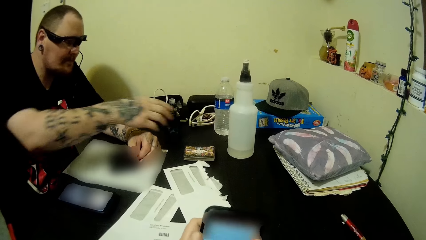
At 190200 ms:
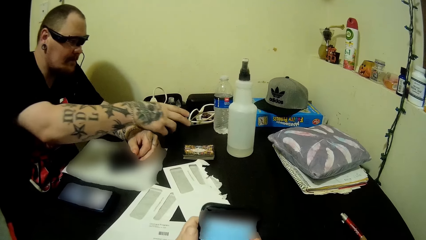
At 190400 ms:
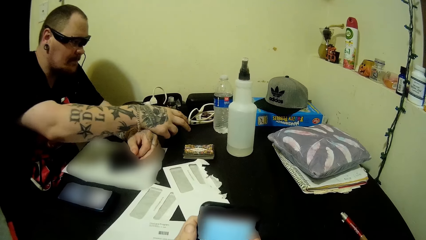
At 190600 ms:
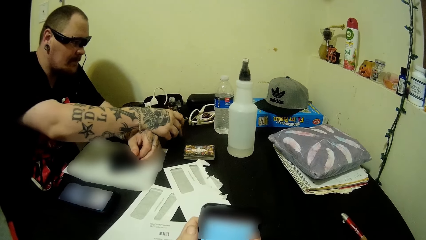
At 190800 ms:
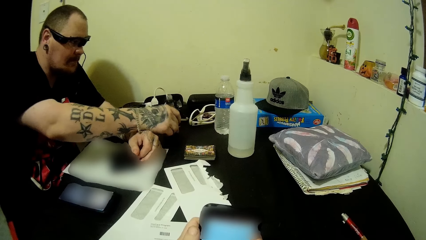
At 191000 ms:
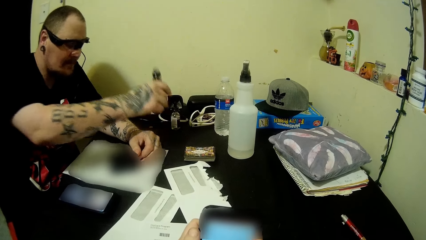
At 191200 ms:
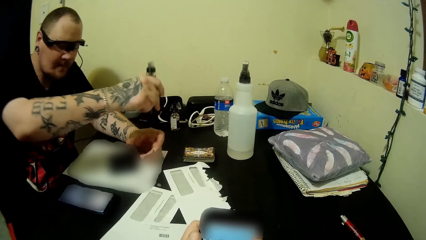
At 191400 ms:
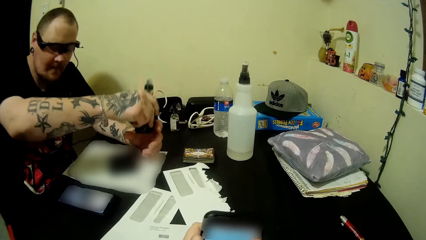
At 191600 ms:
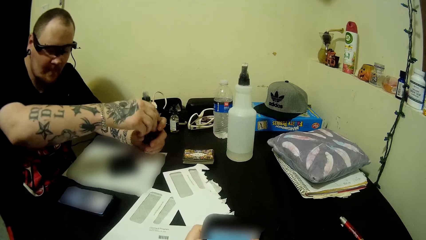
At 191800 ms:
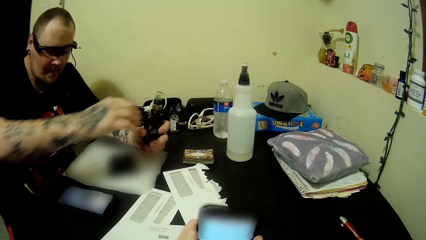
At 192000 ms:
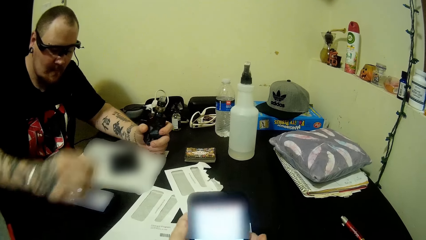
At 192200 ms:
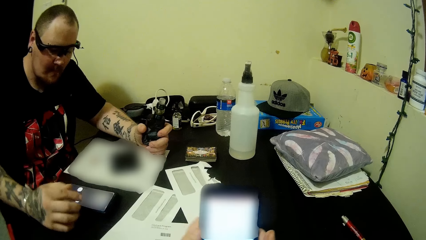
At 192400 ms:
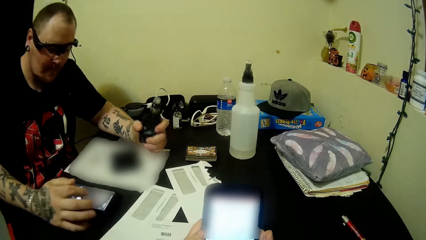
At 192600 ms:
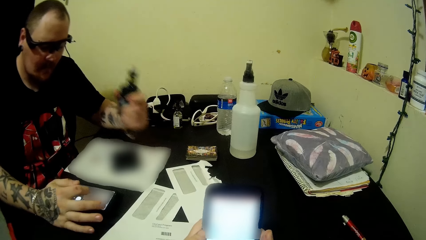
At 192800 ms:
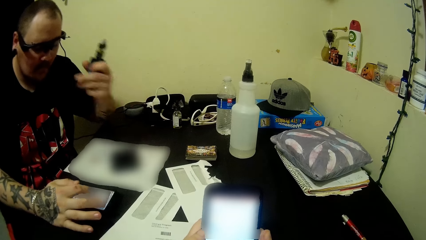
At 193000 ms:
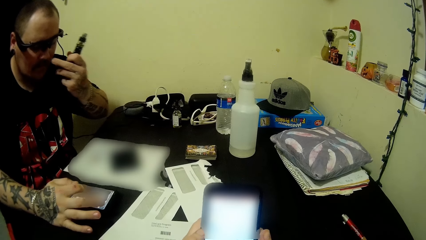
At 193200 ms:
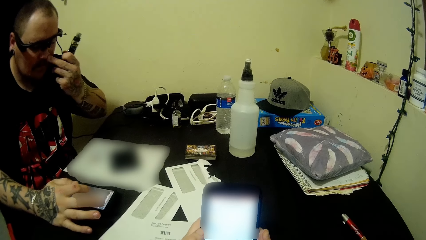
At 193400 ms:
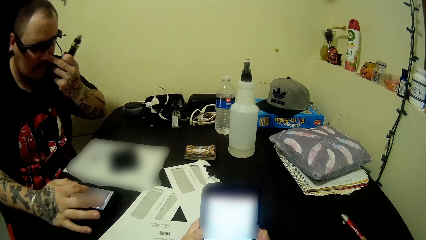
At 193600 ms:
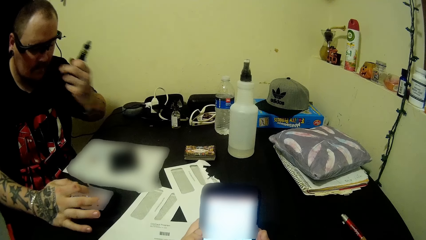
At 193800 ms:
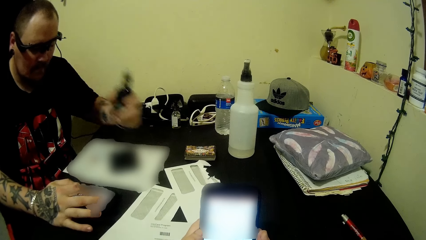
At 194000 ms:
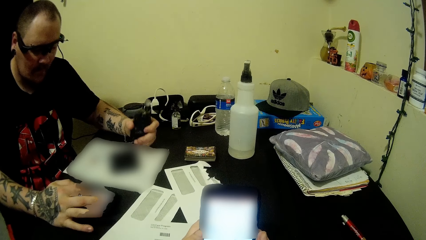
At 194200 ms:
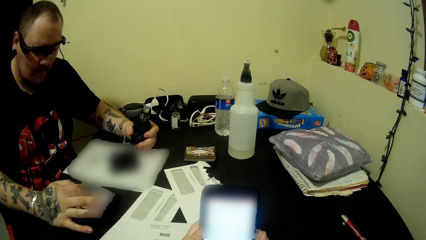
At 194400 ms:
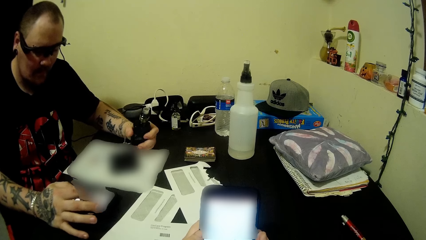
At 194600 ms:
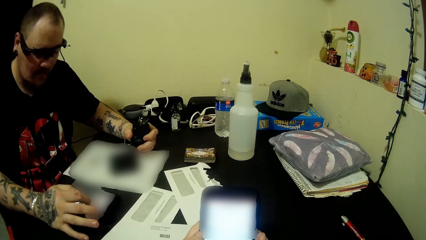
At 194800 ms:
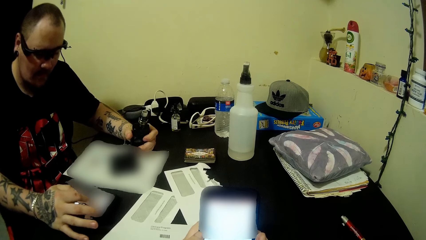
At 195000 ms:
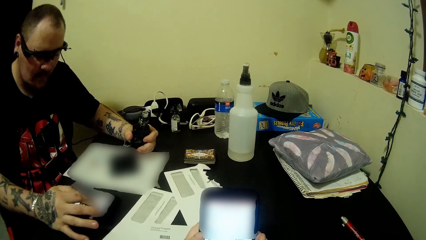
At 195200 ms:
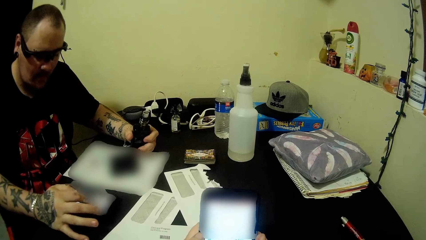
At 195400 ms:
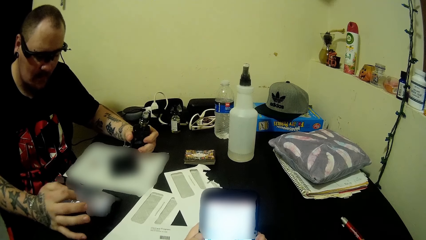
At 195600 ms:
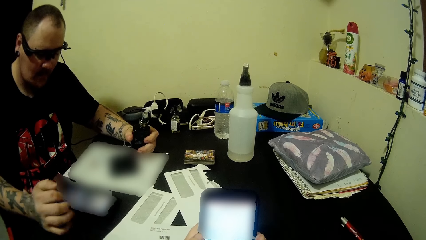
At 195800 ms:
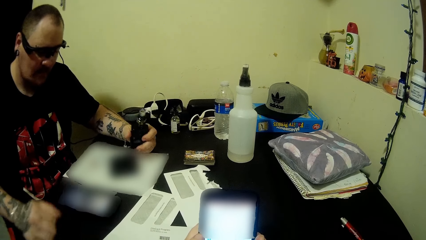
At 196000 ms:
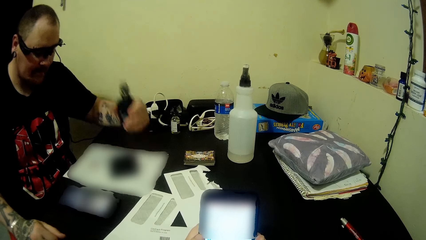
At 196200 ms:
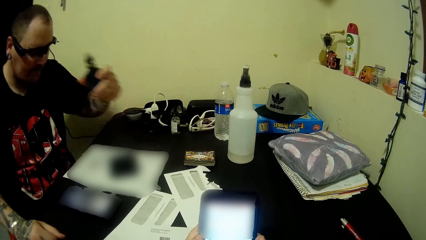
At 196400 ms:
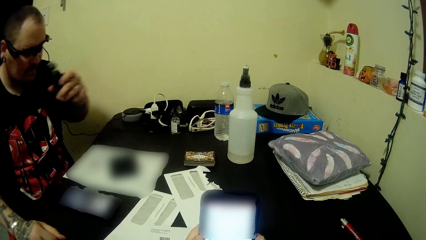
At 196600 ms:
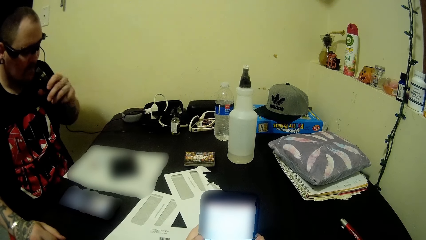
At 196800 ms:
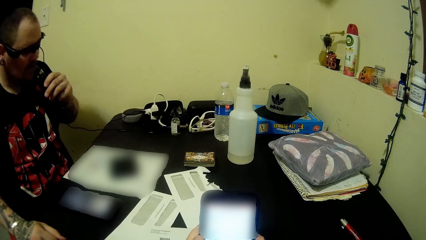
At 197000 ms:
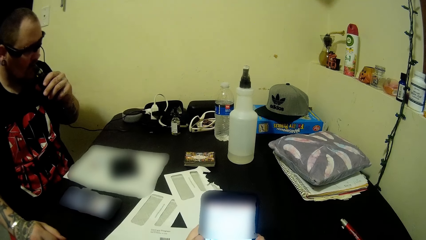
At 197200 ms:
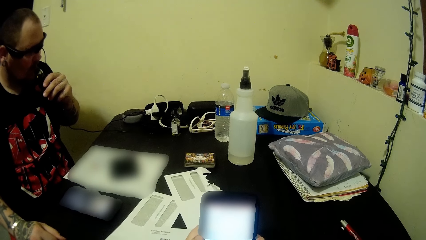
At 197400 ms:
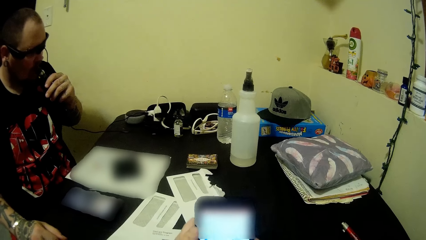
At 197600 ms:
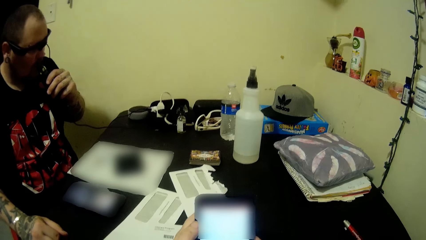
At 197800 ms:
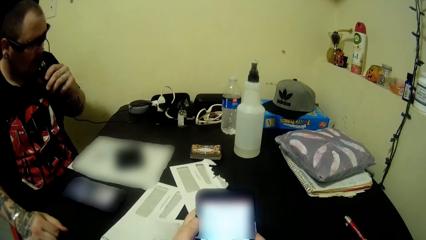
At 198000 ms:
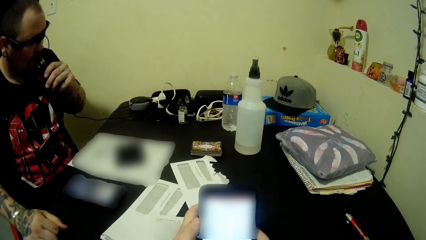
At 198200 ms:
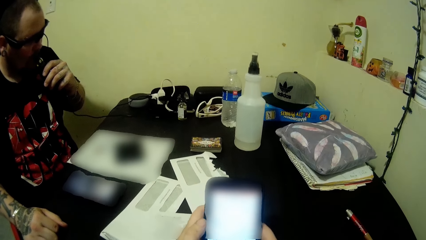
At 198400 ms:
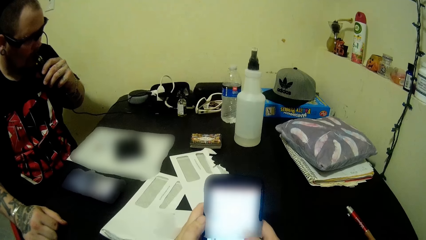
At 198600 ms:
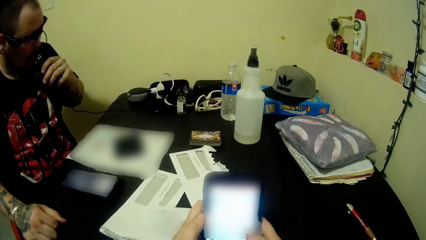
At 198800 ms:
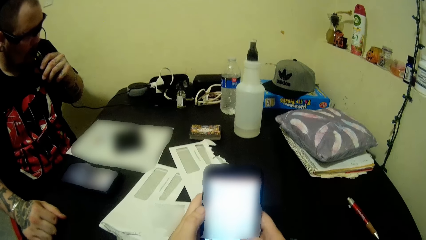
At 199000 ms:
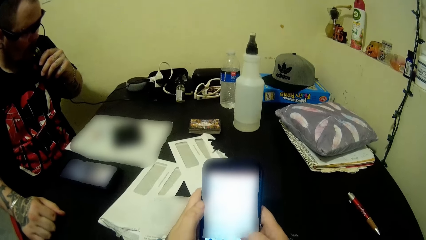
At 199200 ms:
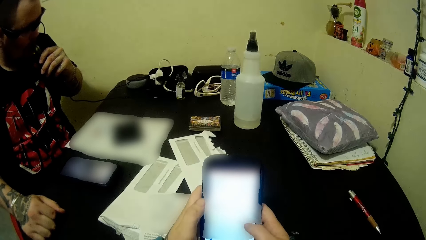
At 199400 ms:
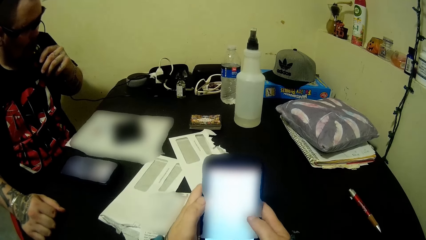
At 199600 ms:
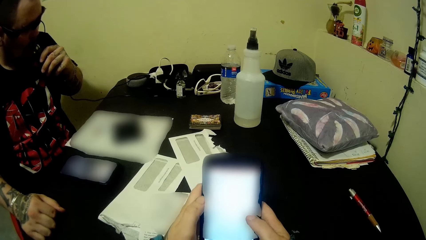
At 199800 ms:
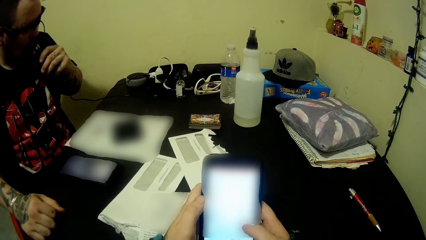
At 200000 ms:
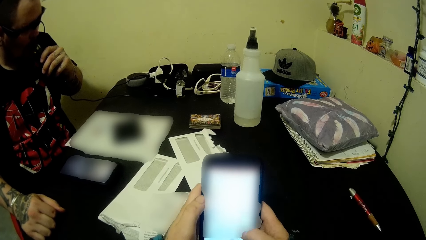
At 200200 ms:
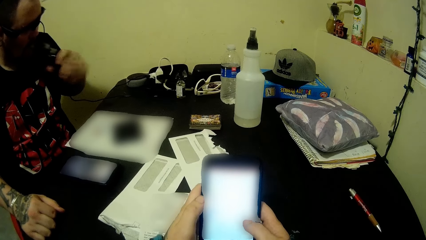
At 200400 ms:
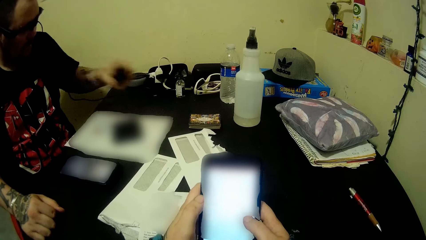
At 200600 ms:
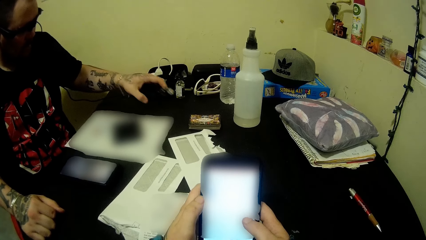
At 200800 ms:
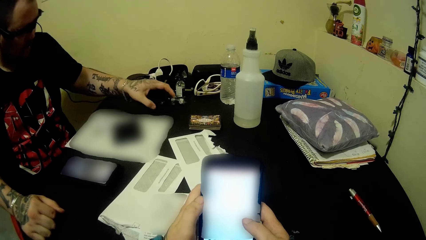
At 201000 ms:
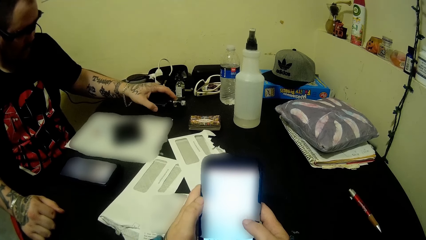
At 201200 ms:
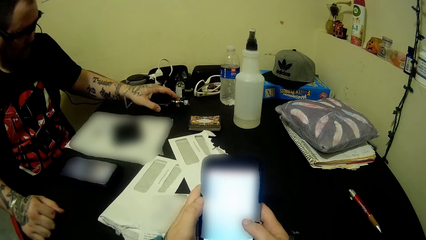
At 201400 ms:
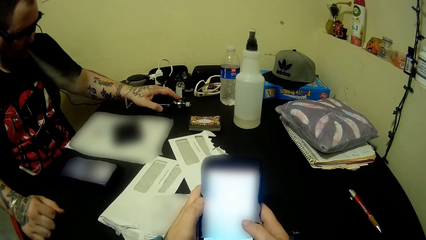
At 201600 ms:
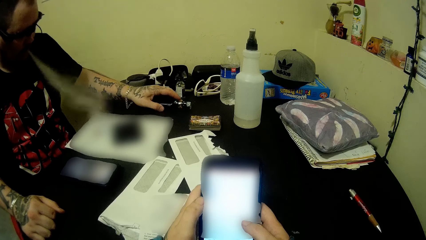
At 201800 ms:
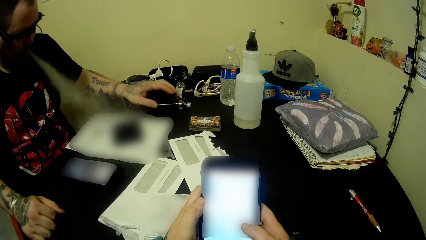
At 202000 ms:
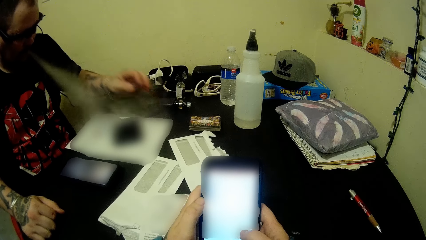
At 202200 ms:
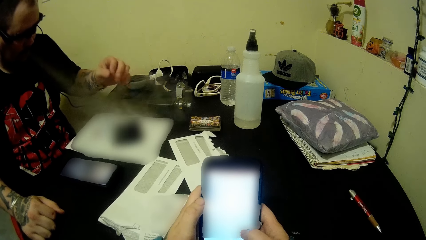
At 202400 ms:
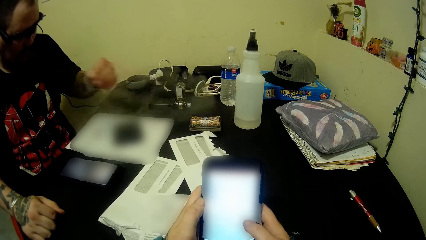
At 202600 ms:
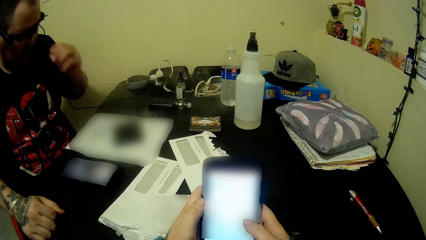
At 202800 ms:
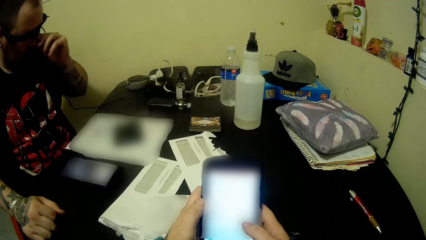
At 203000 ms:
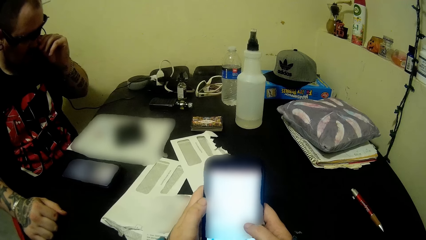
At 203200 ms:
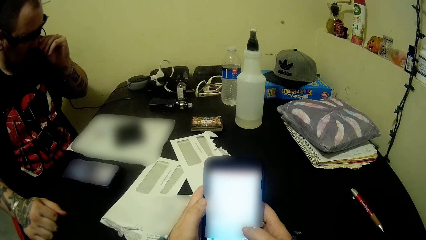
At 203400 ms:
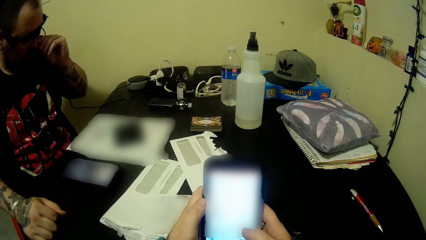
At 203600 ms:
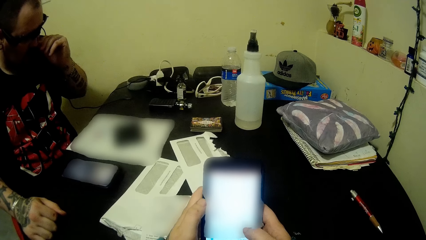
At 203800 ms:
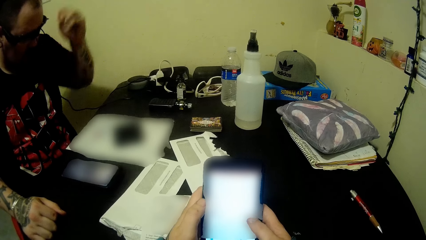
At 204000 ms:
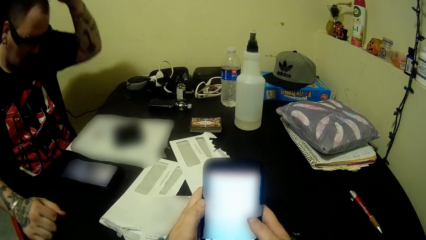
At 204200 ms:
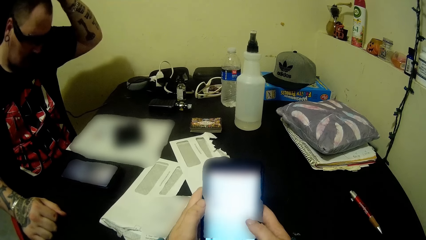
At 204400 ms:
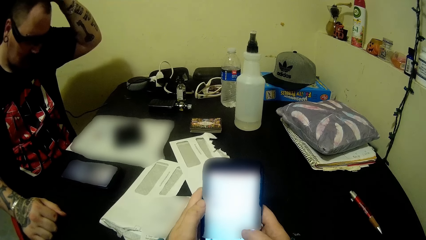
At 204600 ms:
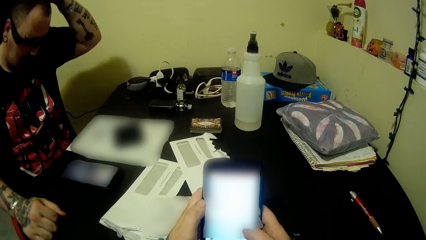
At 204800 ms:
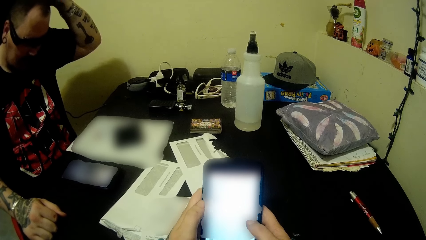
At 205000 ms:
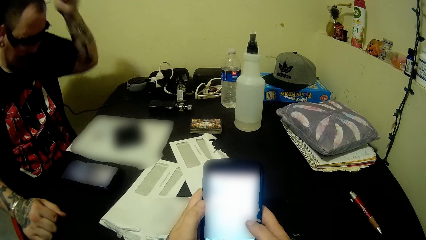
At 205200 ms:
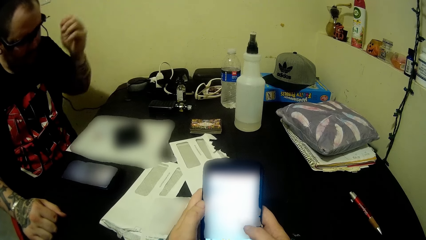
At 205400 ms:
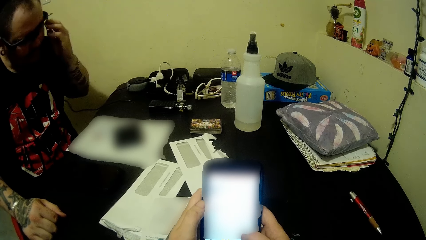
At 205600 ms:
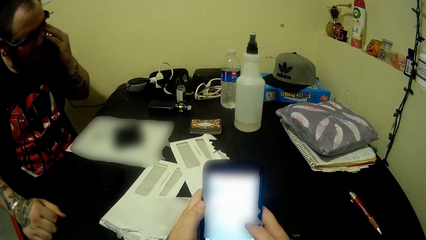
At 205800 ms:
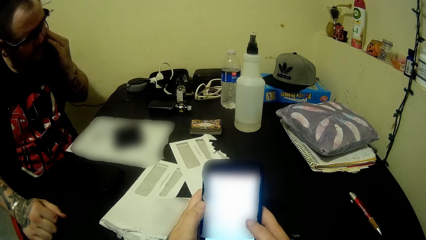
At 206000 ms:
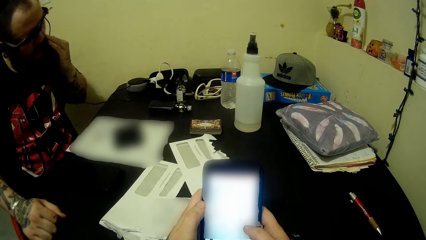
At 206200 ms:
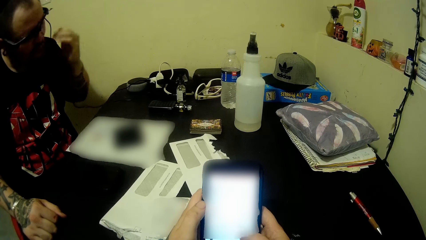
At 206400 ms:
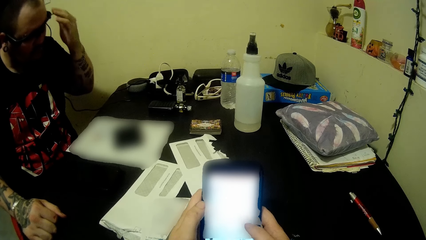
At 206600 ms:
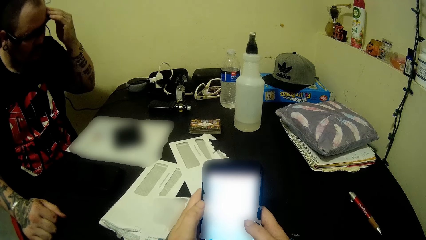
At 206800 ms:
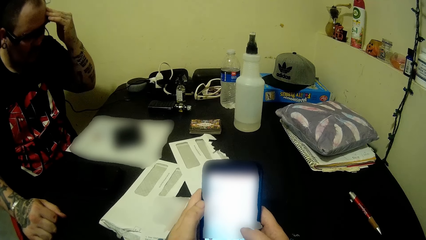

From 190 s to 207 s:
A person picks up the vape bottle. The camera wearer holds the shisha. The person uses his phone and inhales the shisha. The camera wearer holds the phone. The person drops the vape bottle.
